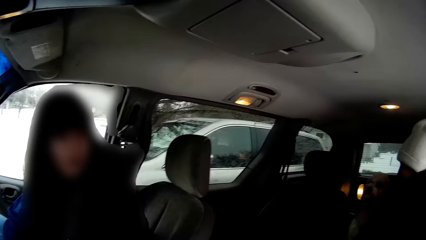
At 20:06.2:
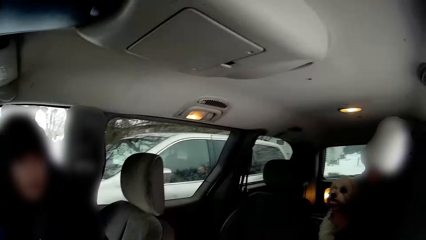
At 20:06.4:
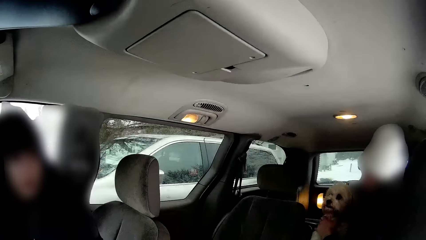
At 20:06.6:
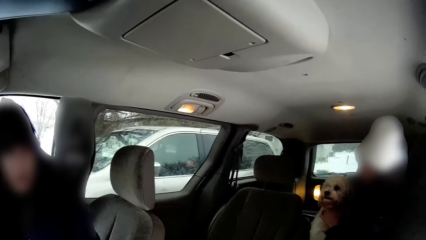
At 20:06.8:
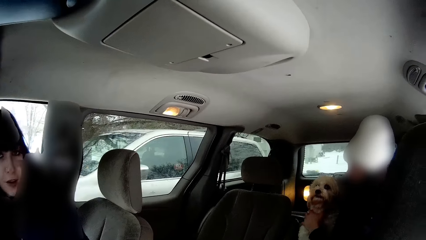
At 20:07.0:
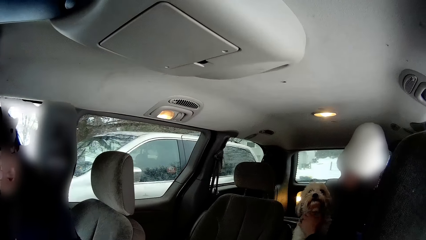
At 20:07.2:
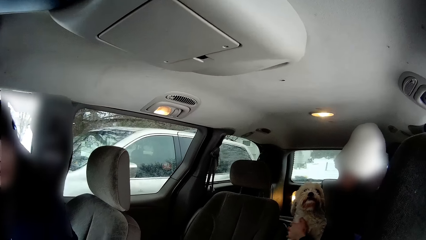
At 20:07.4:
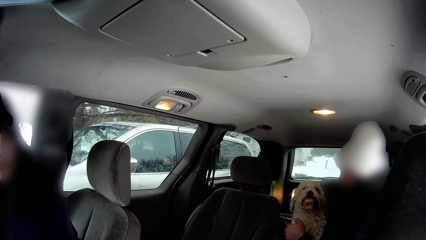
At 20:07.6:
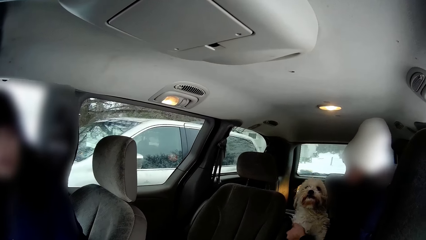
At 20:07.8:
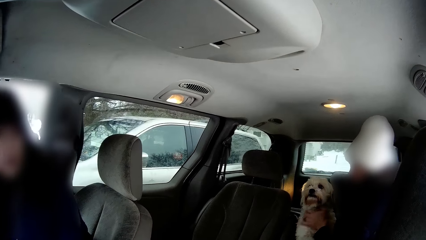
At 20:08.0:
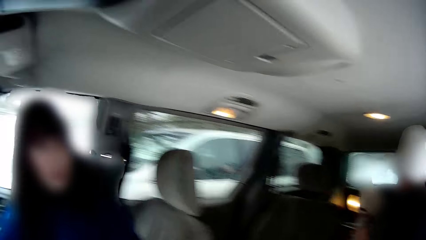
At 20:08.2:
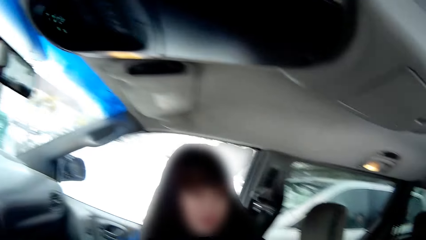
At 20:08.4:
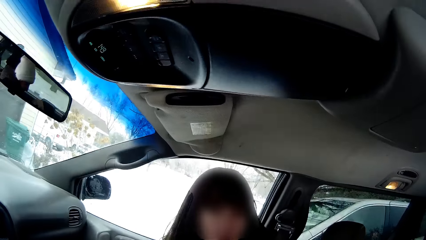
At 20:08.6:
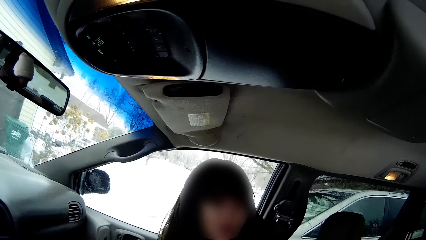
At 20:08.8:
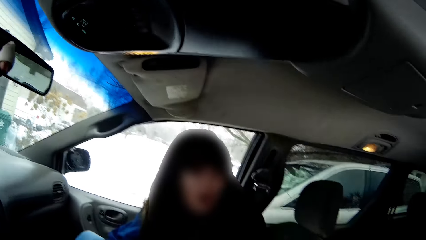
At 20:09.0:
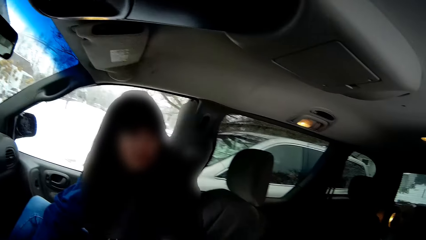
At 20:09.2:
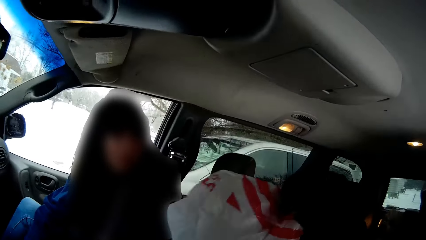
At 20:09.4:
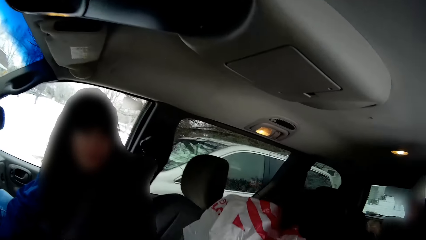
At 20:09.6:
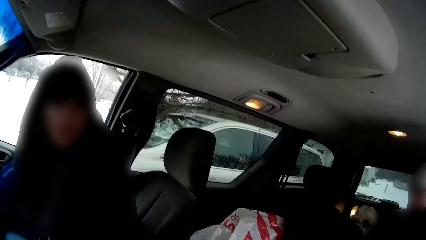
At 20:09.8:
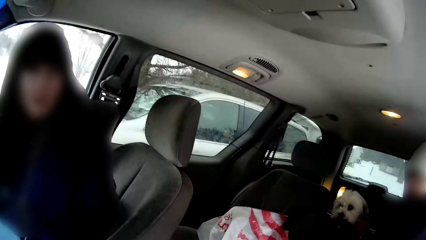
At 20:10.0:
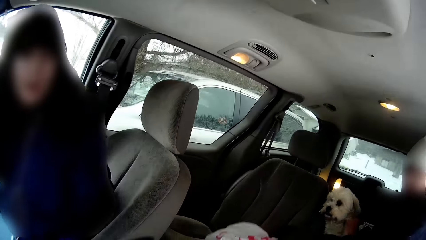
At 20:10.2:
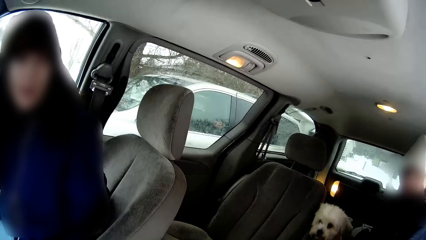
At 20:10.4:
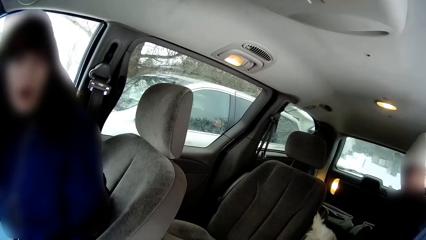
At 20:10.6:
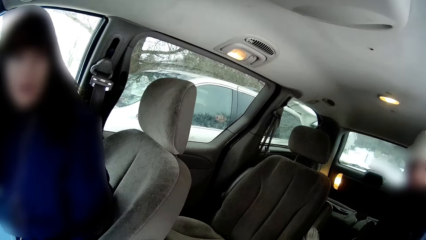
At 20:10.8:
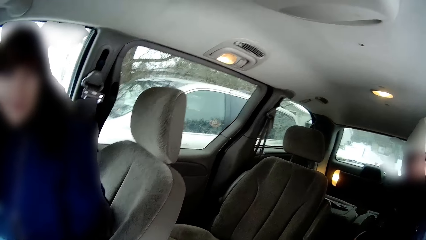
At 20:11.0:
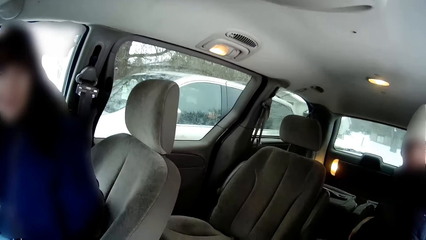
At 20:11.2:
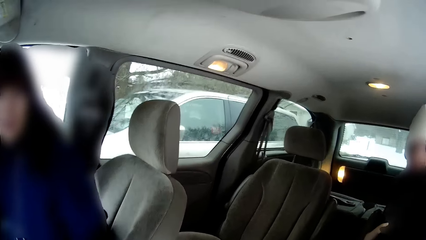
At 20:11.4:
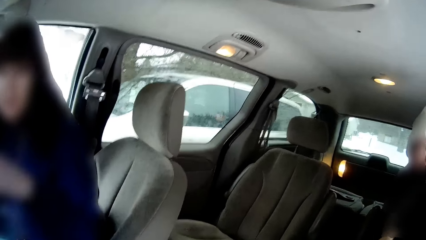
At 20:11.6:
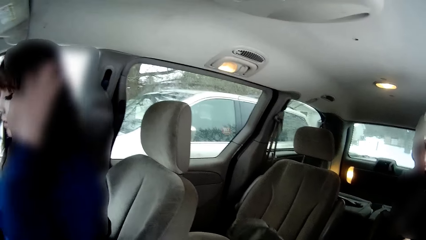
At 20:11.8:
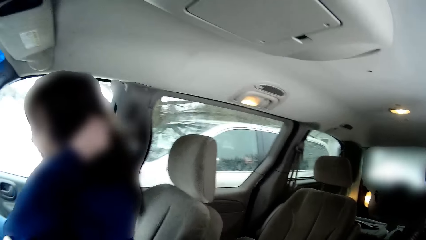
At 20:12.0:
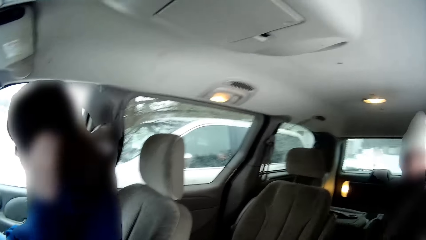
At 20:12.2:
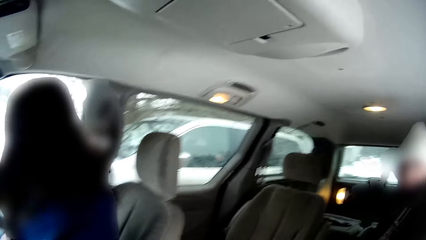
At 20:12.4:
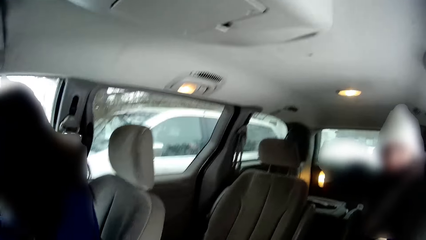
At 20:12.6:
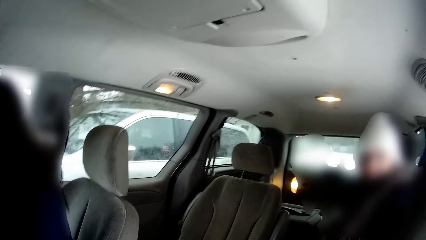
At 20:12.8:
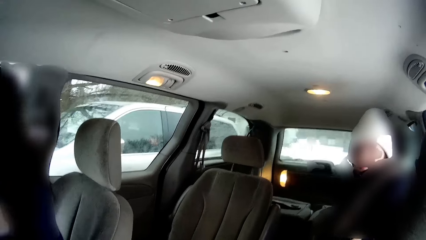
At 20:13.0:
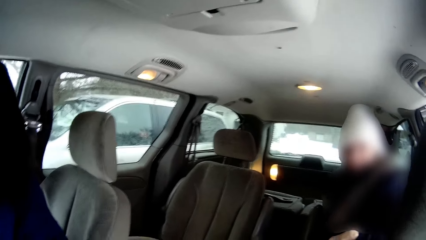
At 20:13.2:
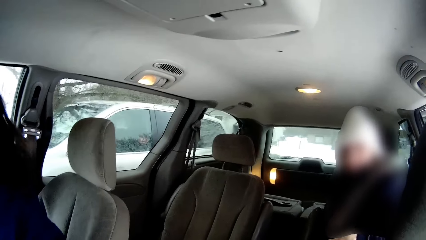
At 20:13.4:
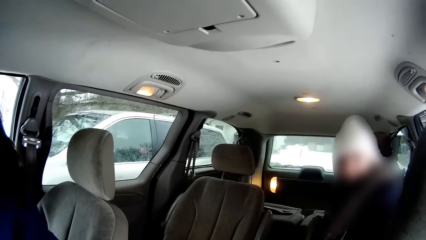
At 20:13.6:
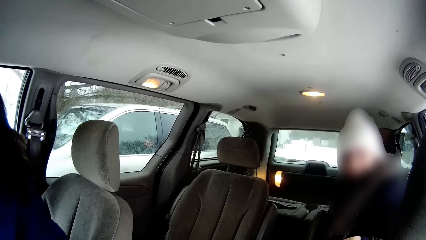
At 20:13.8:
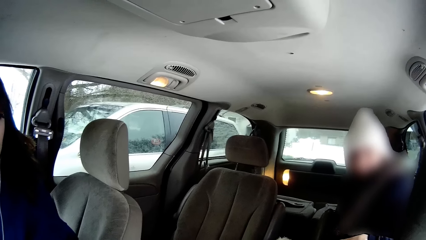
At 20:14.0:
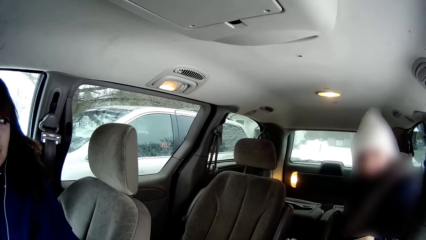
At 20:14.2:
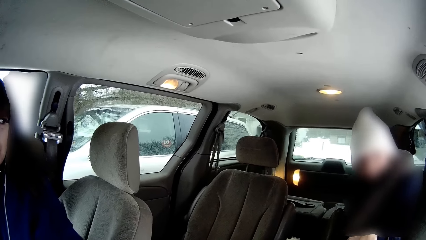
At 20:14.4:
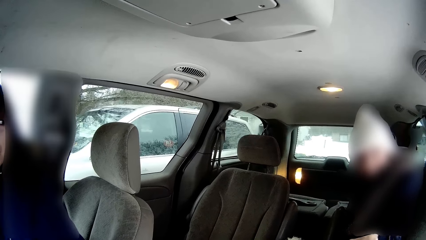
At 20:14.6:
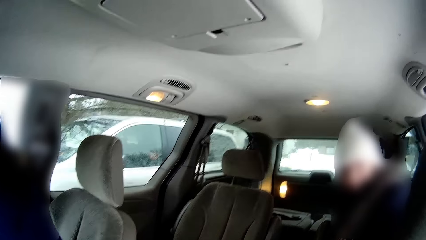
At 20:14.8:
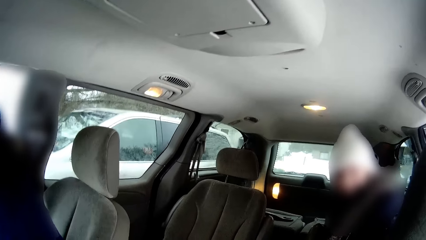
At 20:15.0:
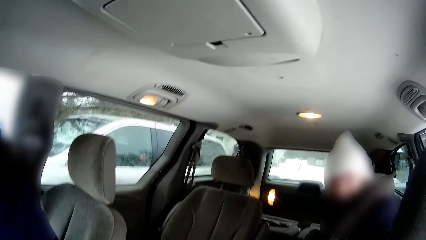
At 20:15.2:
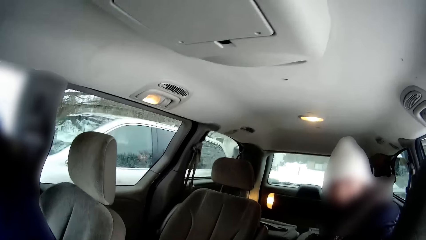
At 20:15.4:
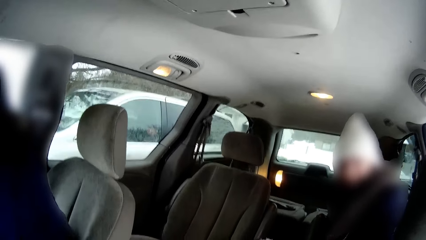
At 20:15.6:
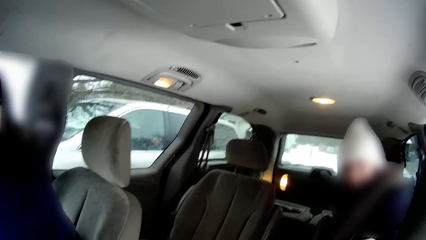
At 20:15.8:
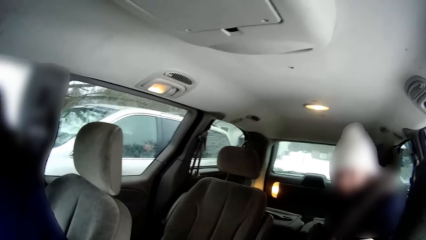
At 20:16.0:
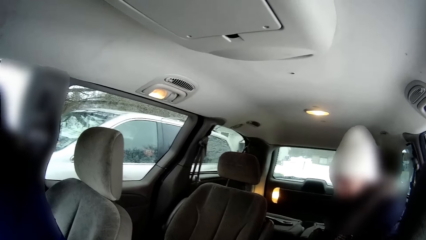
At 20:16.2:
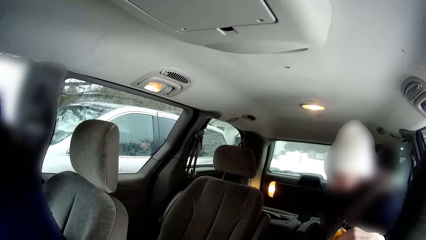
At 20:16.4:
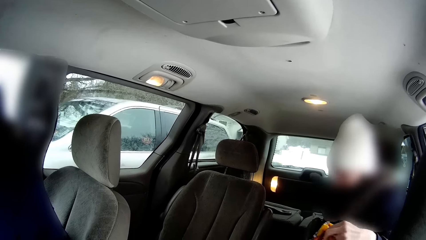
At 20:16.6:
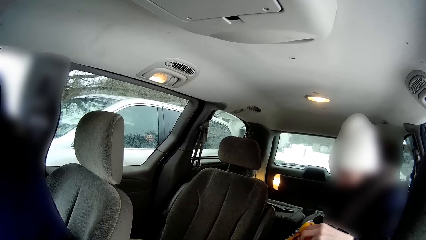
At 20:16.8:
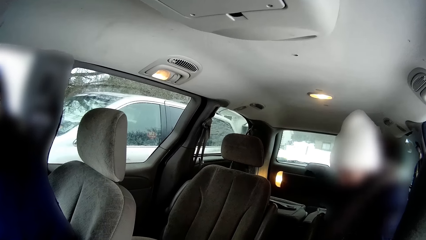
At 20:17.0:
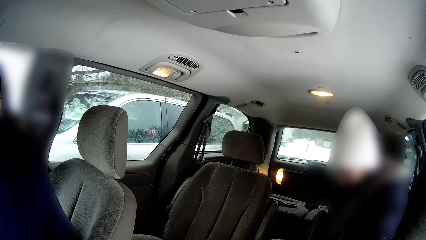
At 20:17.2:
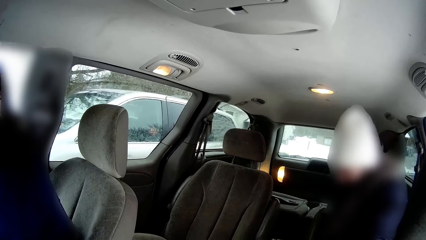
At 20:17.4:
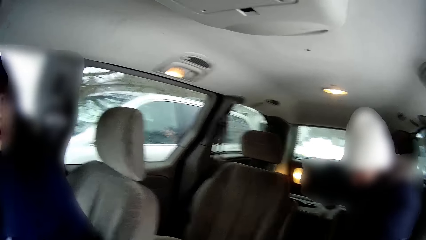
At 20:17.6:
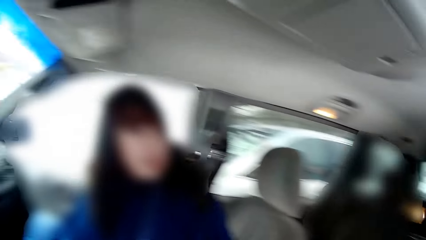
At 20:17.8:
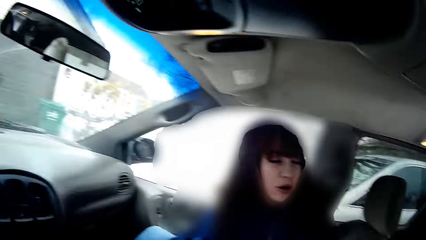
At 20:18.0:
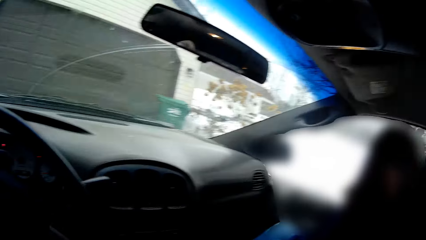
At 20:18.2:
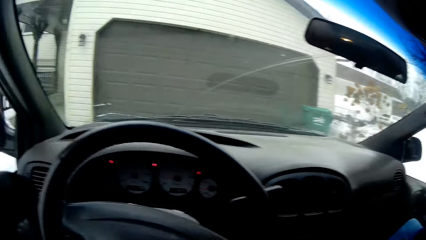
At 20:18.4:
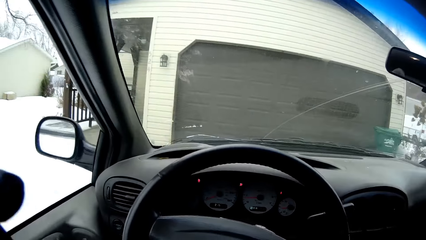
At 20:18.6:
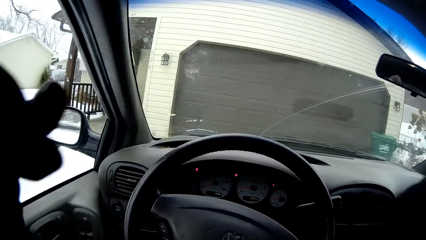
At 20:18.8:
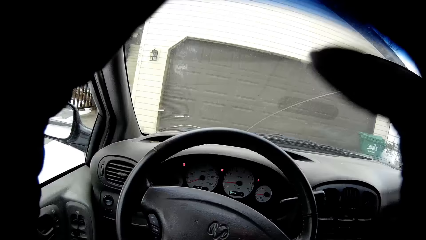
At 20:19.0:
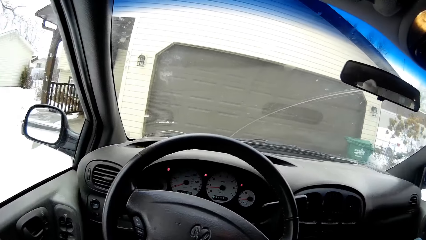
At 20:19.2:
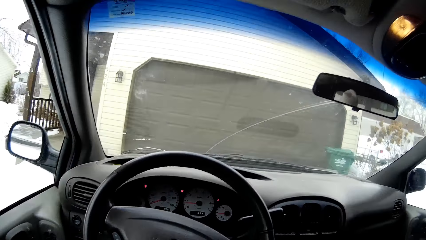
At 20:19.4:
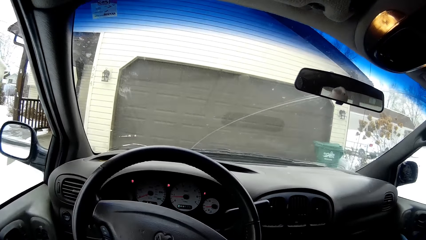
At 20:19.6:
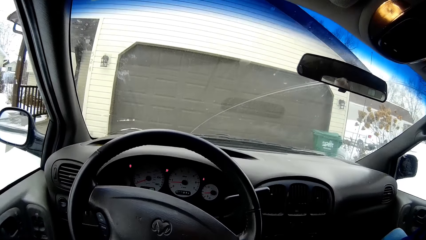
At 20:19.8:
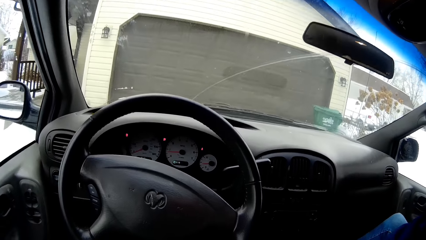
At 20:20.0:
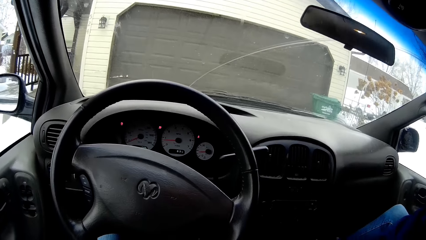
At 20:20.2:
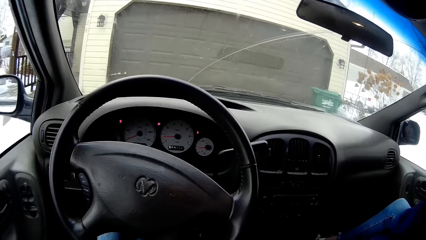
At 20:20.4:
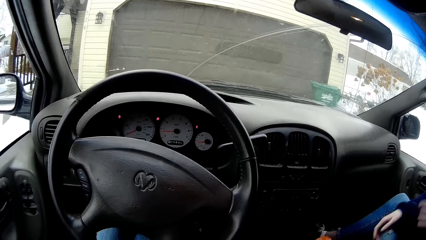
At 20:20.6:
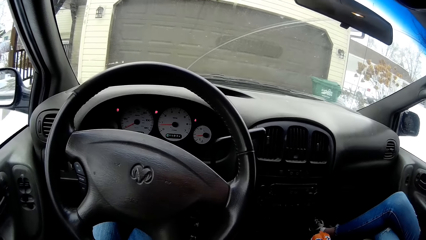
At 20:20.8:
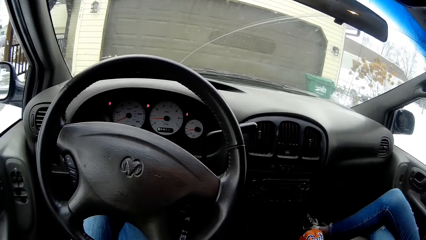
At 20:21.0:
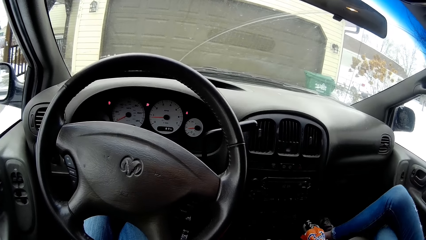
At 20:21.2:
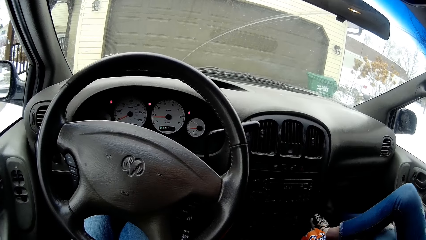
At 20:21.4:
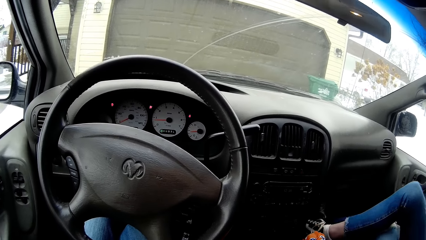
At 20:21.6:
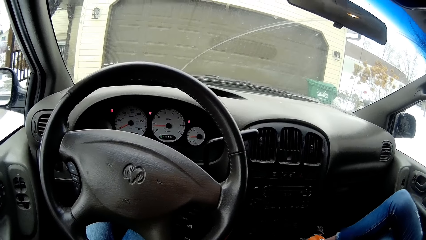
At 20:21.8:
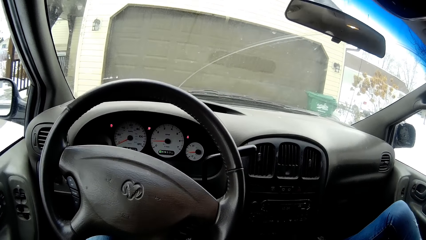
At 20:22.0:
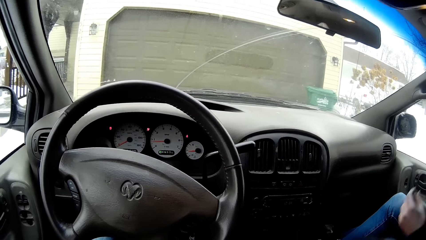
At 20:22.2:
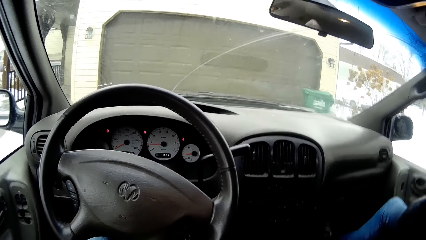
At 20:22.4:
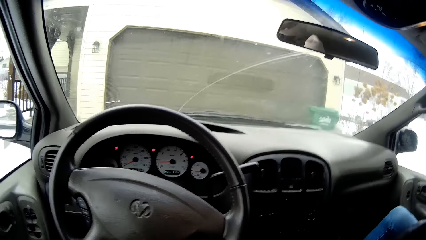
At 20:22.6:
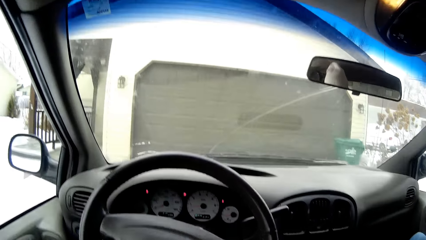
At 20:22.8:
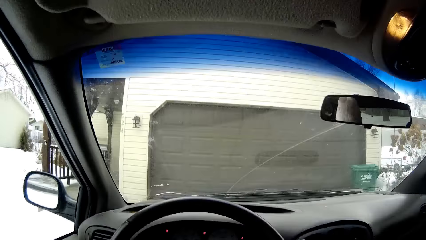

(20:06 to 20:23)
The camera wearer passes the plastic bag to the back with her right hand. The girl touches her hair. The camera wearer waves her hands in front of her face.
